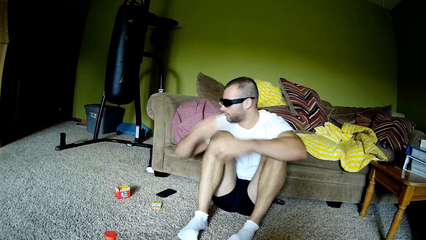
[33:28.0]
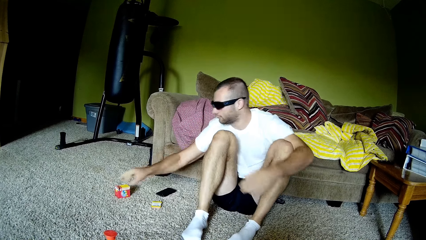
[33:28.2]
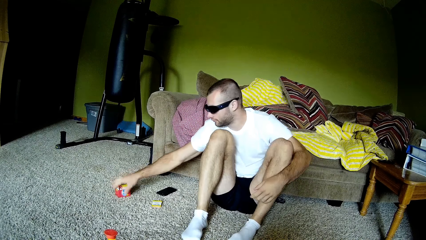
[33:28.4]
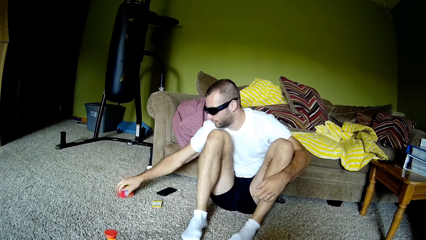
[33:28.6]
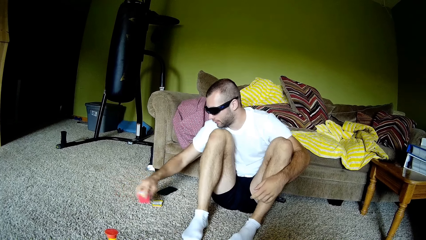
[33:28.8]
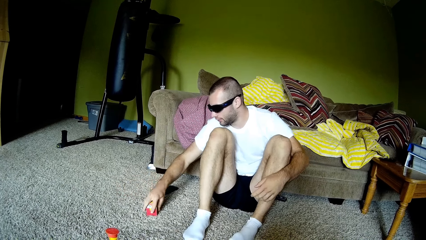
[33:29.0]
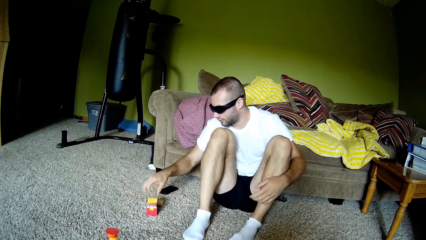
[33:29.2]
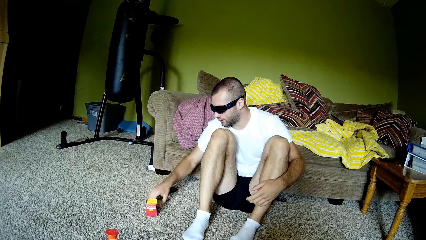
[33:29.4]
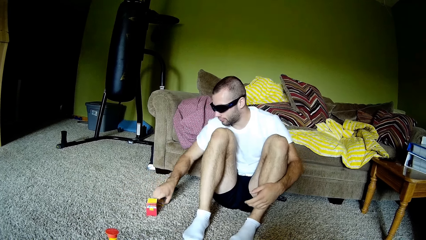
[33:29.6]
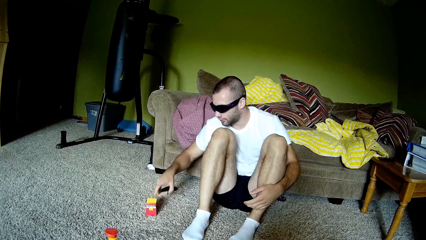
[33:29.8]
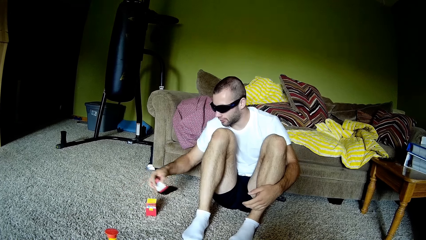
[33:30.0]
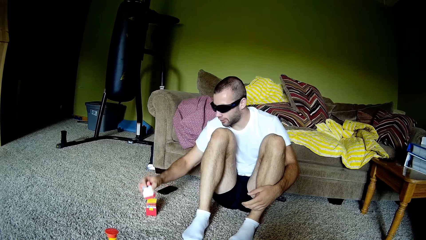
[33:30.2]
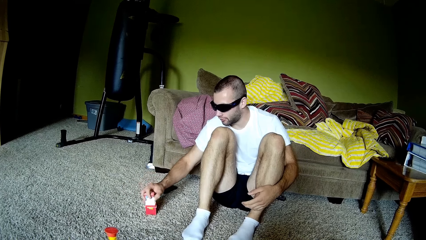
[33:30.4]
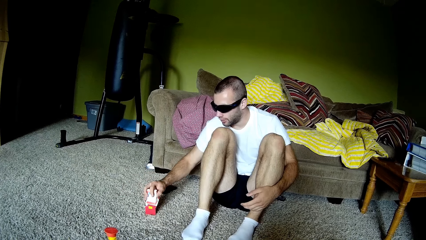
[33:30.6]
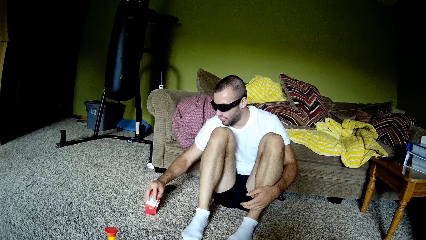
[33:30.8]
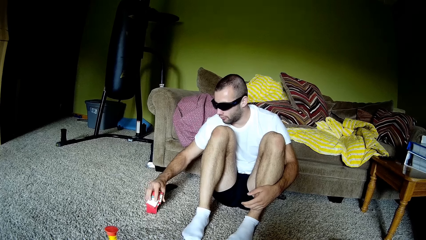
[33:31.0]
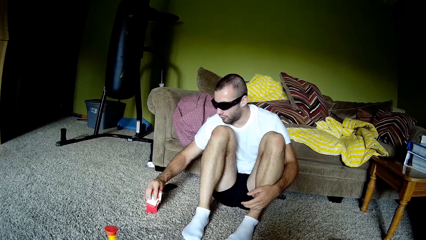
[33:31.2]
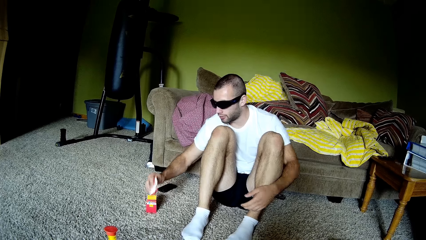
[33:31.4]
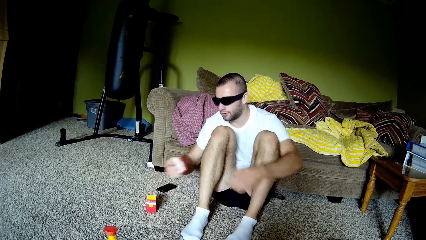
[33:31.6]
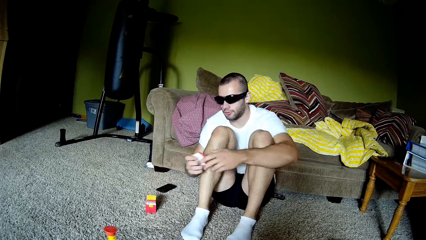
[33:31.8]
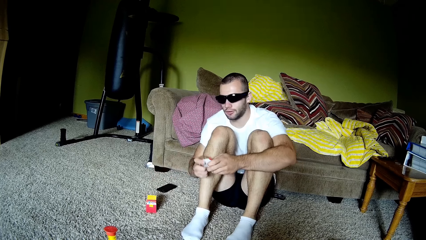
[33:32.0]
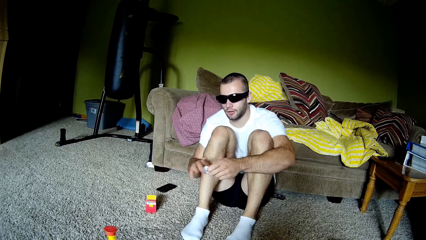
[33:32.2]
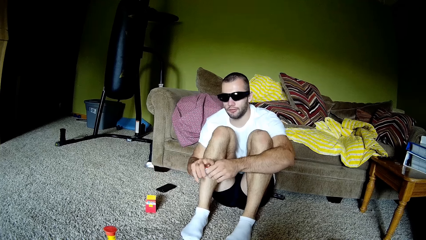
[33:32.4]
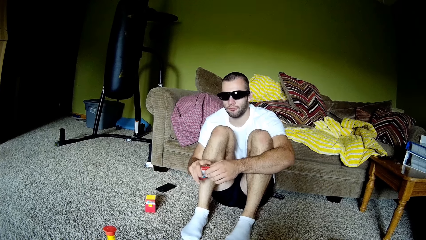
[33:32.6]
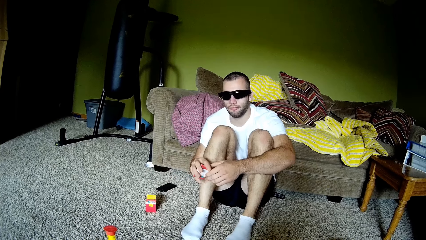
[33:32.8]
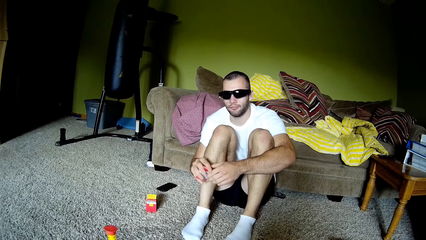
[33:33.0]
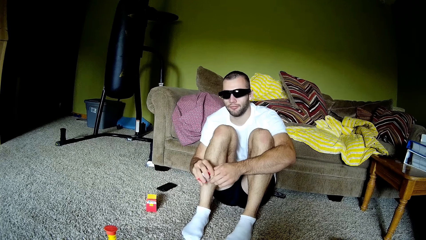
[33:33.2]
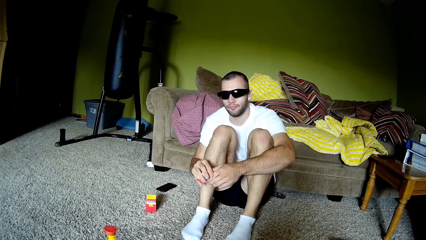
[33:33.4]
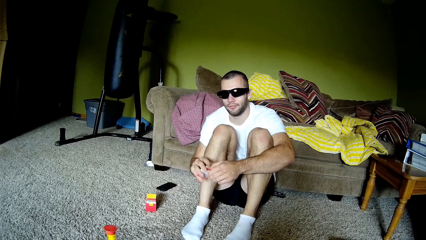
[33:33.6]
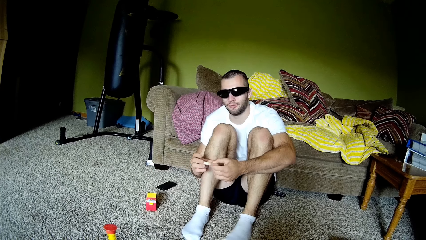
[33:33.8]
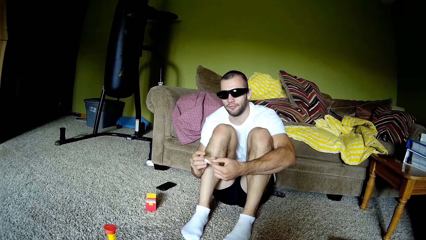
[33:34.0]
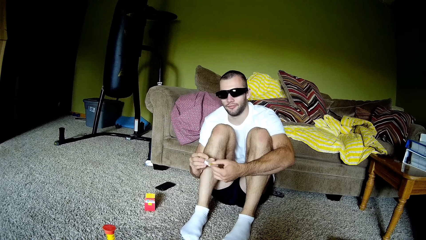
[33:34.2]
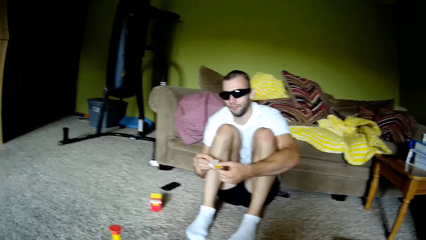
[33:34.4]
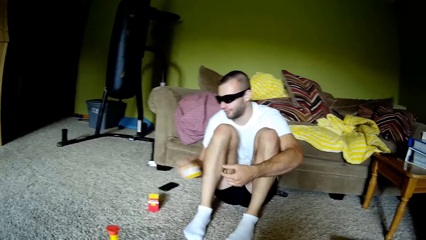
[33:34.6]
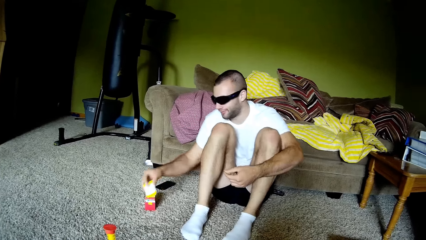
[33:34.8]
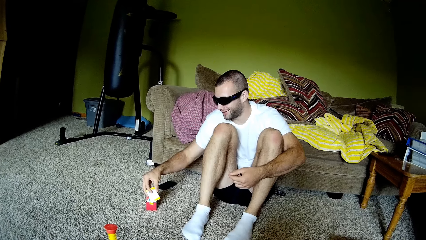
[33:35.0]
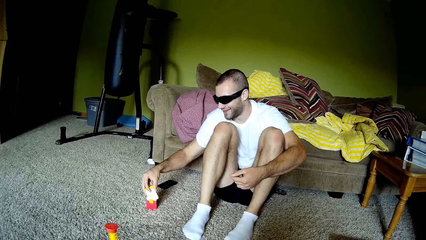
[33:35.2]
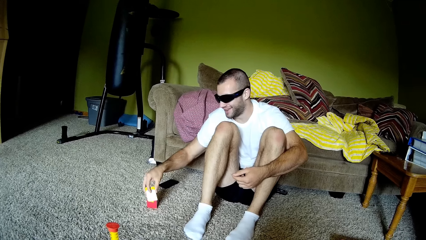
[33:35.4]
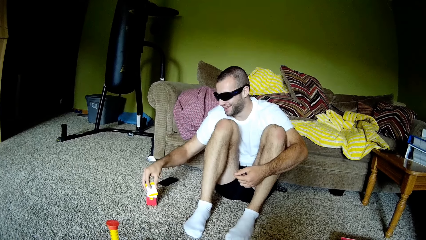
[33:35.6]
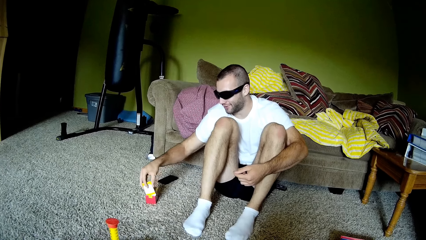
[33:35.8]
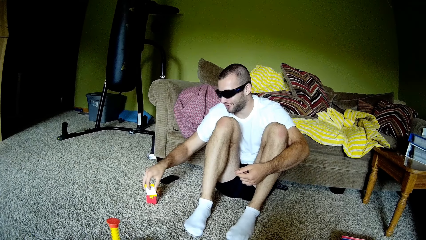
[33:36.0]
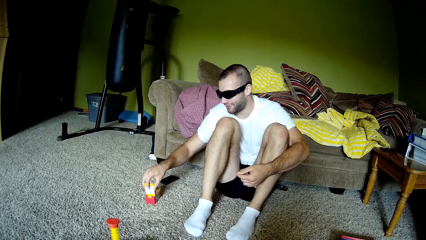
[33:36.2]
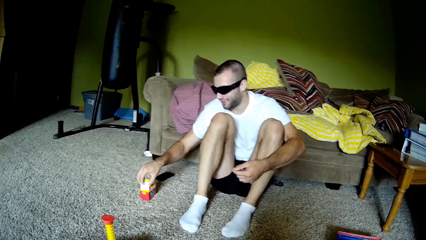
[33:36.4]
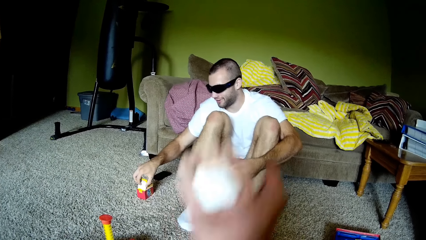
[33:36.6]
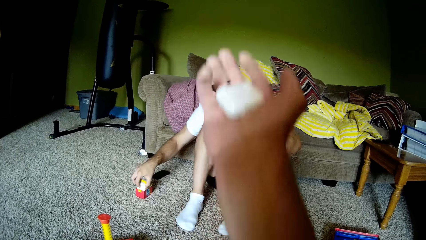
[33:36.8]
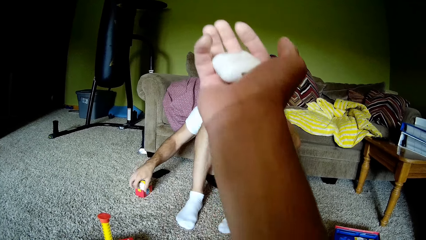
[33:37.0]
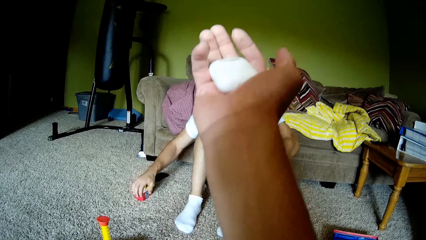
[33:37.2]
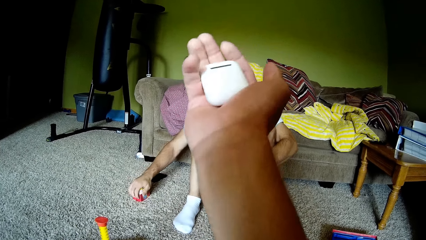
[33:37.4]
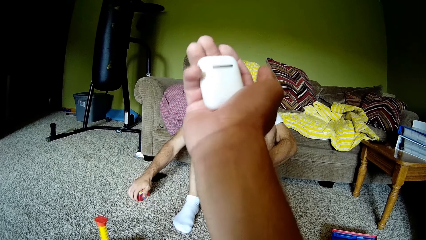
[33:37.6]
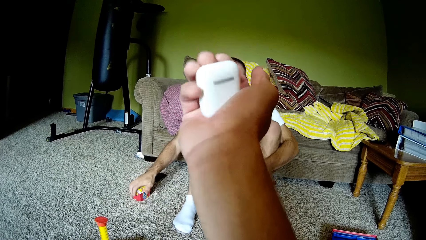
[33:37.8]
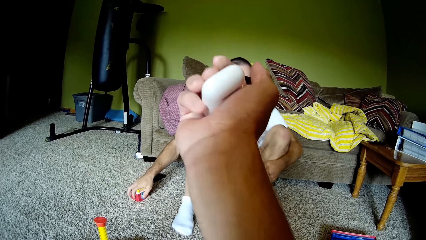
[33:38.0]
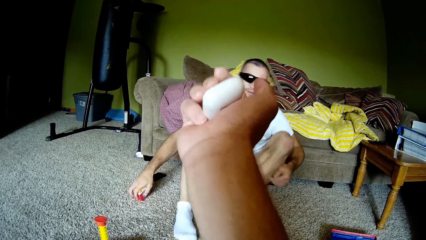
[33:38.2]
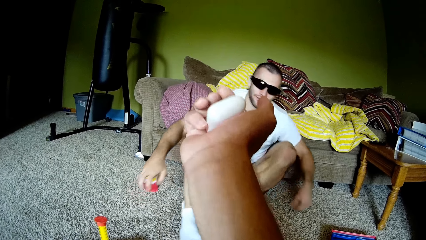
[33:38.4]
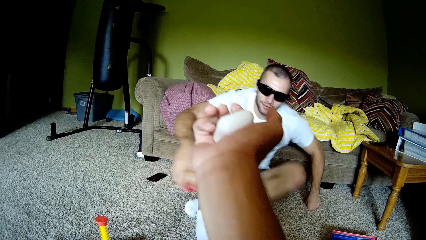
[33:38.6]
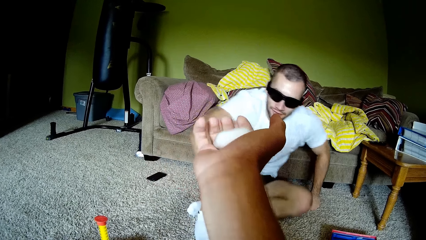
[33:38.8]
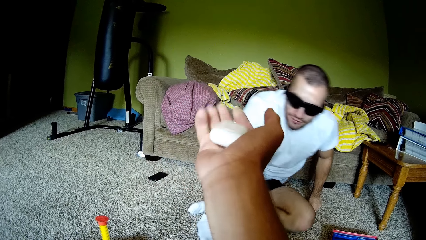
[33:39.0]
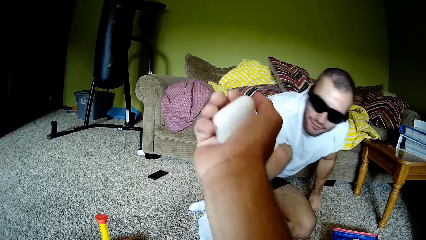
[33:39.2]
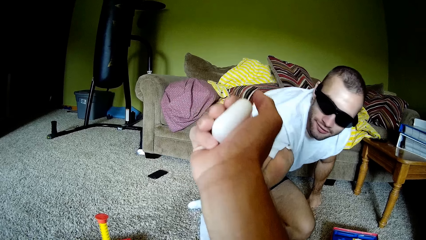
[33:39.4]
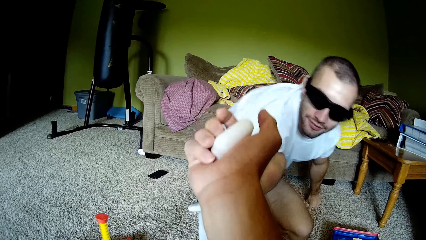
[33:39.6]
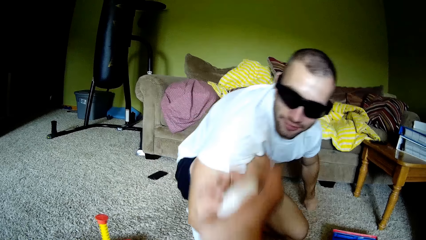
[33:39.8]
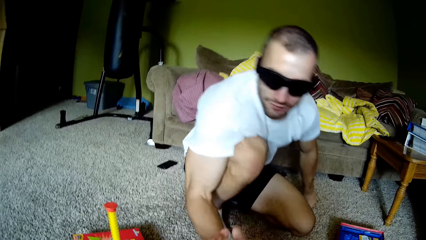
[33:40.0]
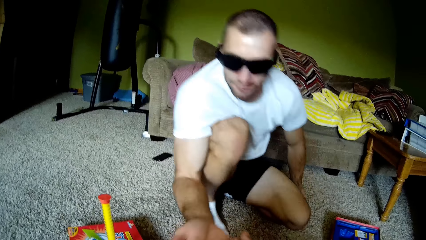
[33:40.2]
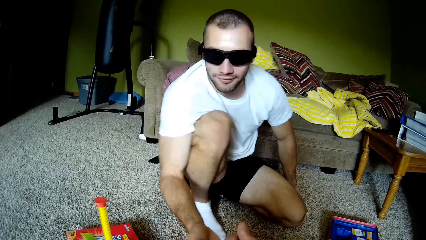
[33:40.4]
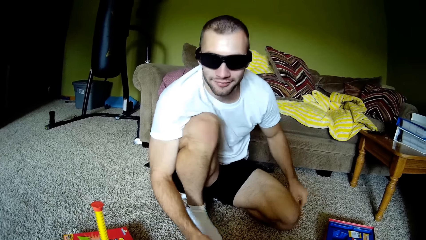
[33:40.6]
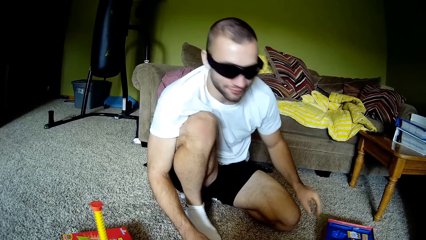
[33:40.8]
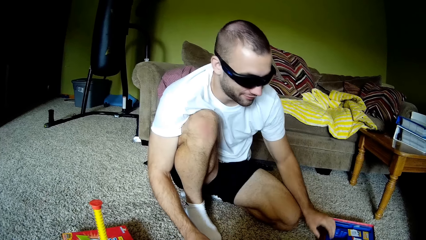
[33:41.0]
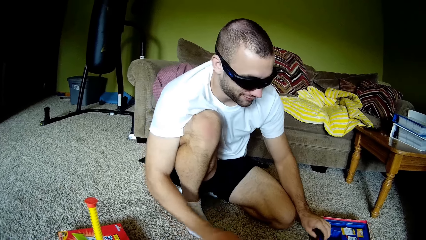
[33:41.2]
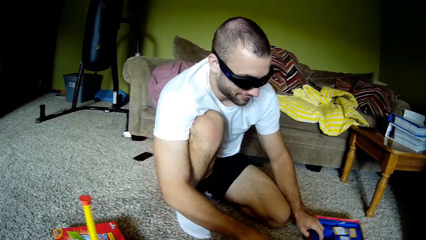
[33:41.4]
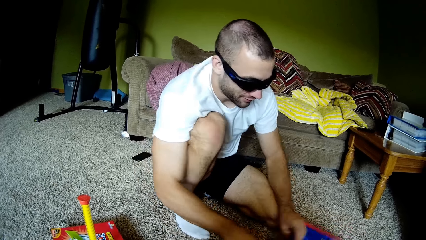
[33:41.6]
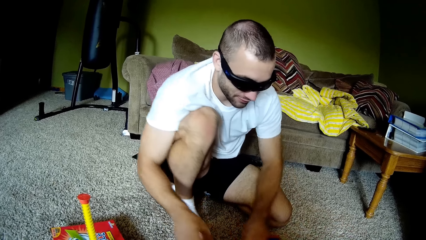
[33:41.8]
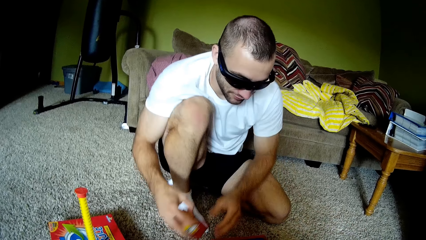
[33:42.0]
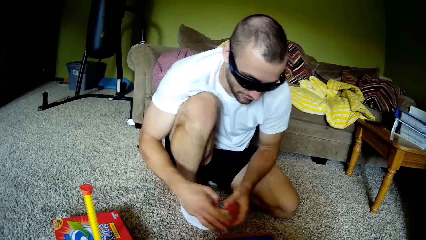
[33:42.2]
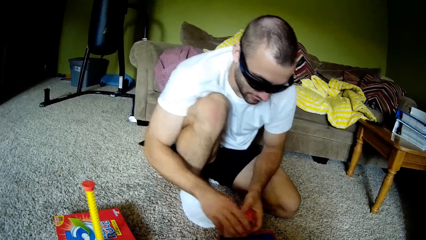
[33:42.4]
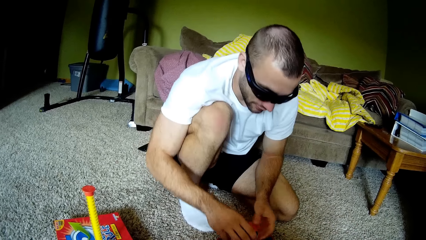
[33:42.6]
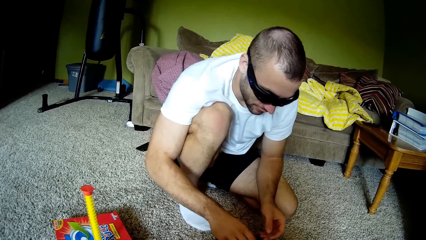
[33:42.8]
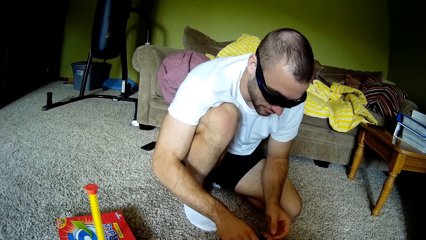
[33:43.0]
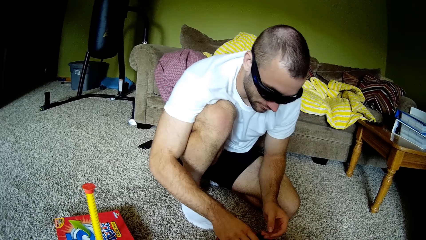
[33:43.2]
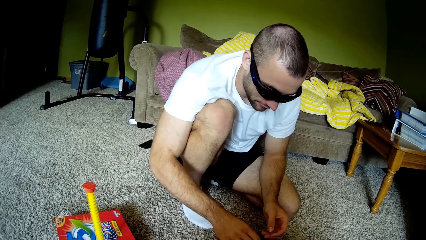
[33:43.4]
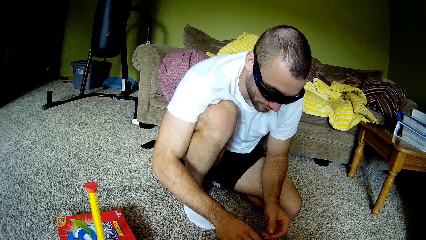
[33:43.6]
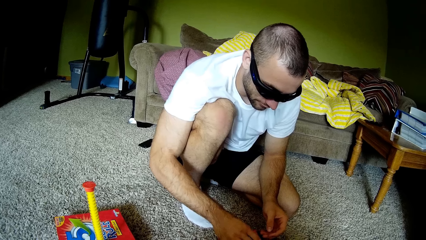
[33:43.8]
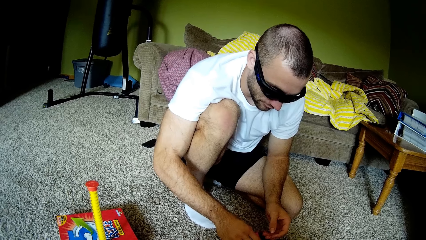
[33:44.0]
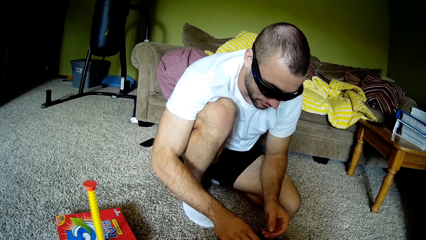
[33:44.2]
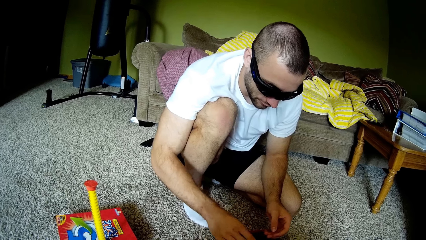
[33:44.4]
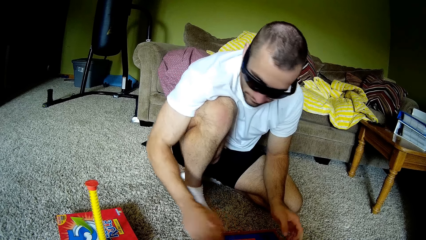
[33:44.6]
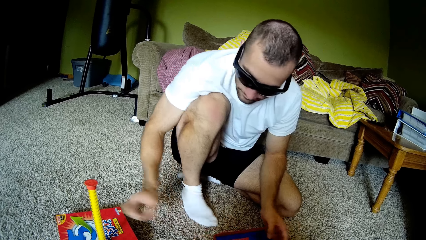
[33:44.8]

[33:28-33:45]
A man moves the box towards himself, places a pack of Second Rule game cards on the floor, and picks off the pack of Second Rule game cards from the floor. He picks the Second Rule game cards off the floor, tries to place the Second Rule game cards in the pack, holds the cards with both his hands, and arranges the Second Rule game cards properly in his hands. The camera wearer talks to the man. The man places the Second Rule game cards in the pack. The camera wearer talks to the man and lifts earpods in hand. The man moves towards the camera wearer, picks off the Second Rule game card pack from the floor, and adjusts his position. The camera wearer hands the earpods to the man. The man picks the earpods from the camera wearer, picks up a part of the box, pulls the Second Rule game pack closer to himself, and places the box of flashcards in the part of the box.
